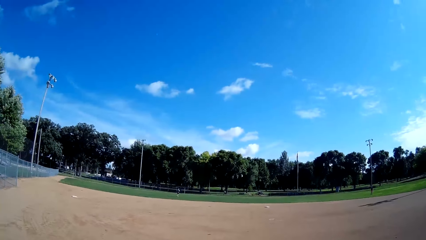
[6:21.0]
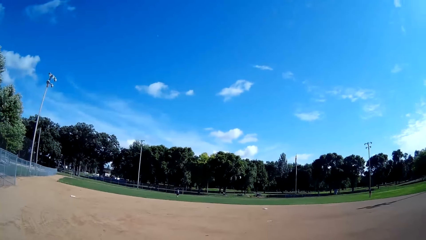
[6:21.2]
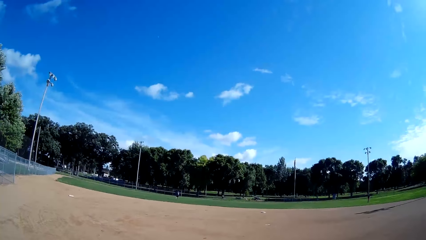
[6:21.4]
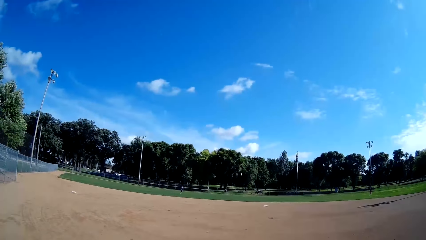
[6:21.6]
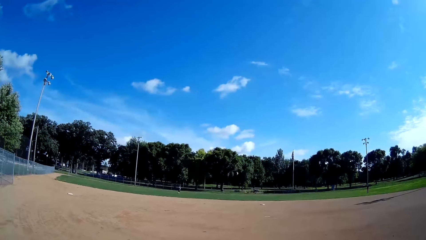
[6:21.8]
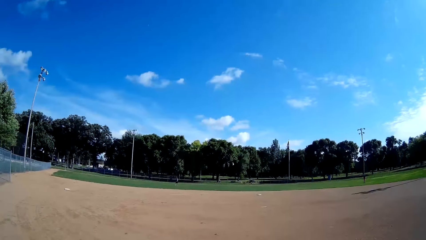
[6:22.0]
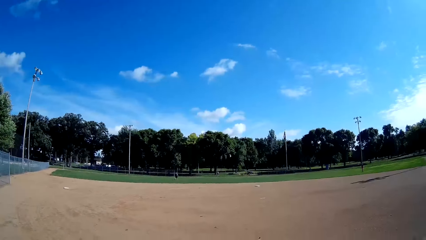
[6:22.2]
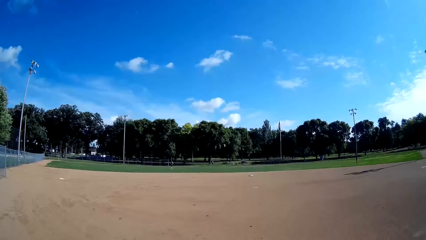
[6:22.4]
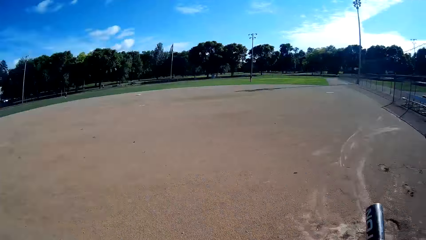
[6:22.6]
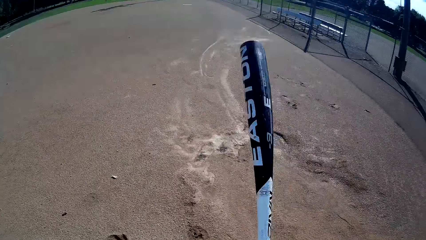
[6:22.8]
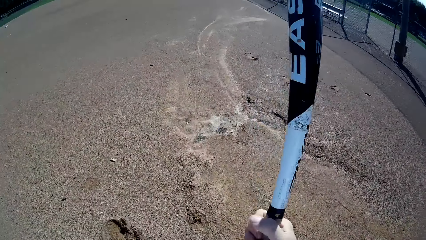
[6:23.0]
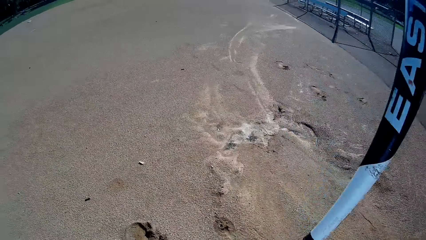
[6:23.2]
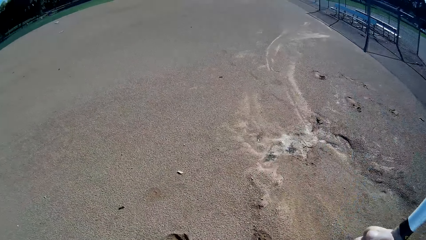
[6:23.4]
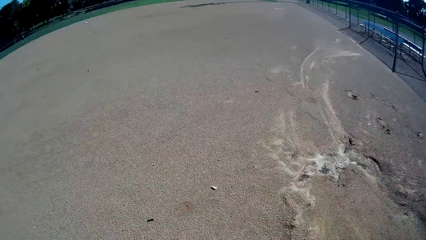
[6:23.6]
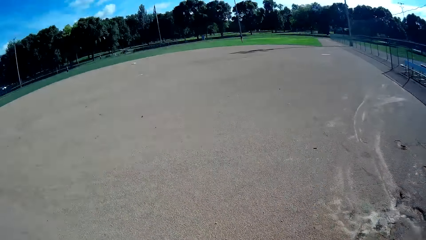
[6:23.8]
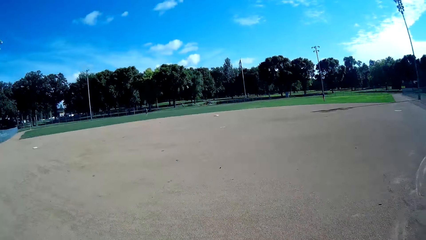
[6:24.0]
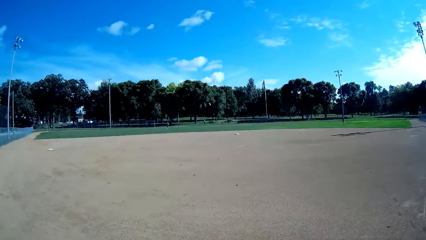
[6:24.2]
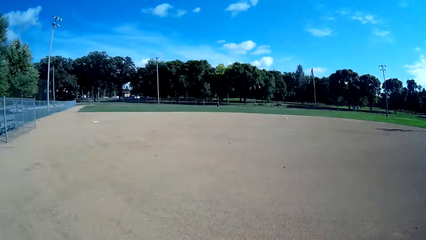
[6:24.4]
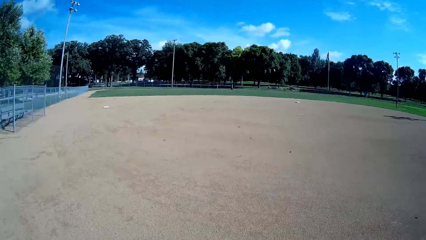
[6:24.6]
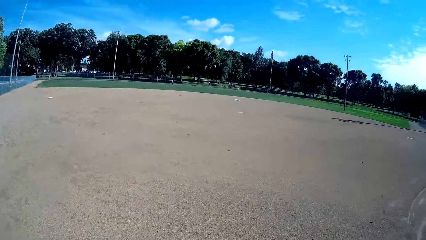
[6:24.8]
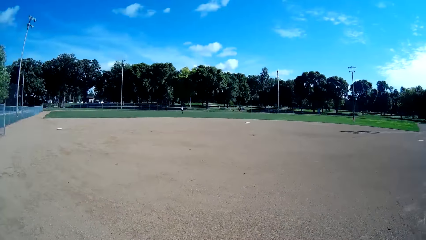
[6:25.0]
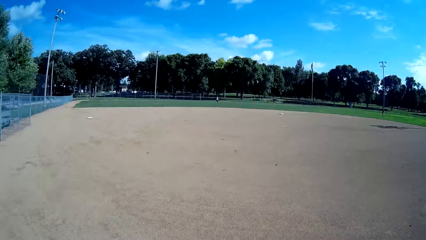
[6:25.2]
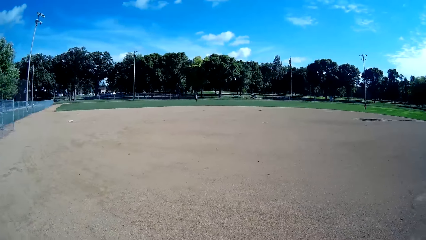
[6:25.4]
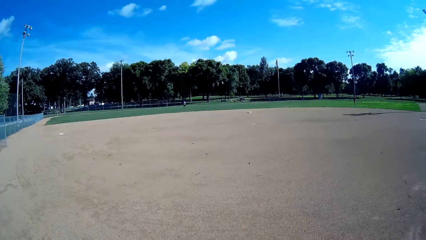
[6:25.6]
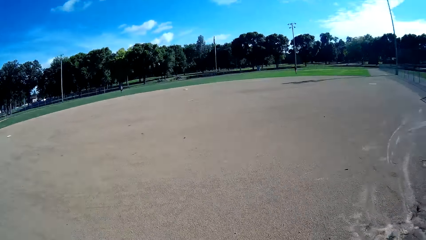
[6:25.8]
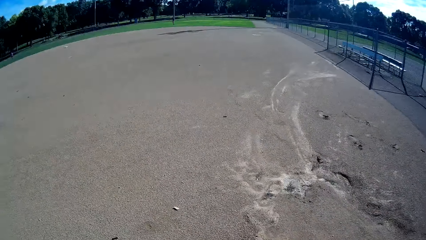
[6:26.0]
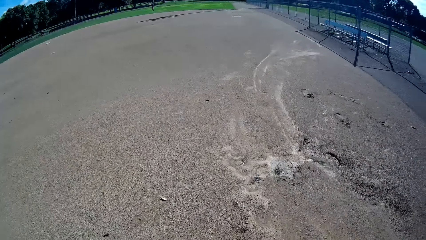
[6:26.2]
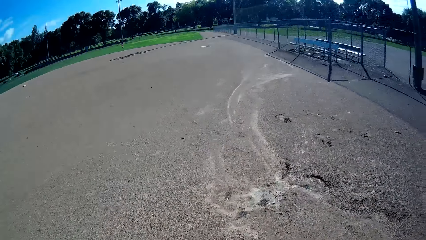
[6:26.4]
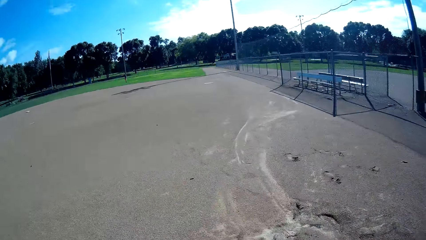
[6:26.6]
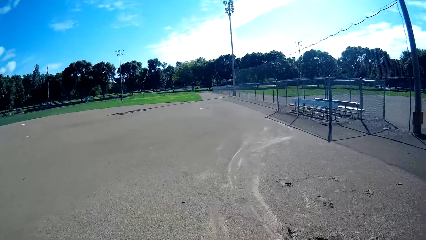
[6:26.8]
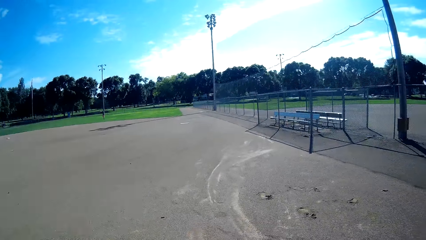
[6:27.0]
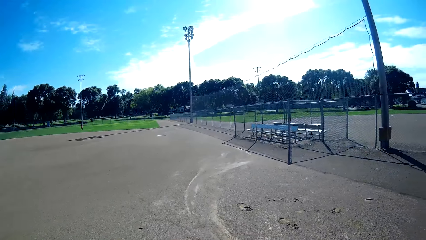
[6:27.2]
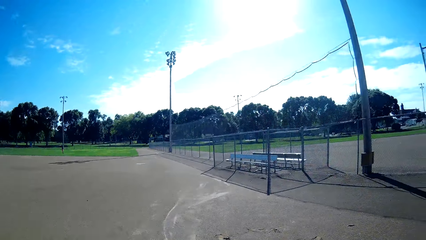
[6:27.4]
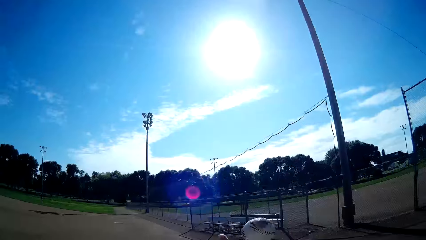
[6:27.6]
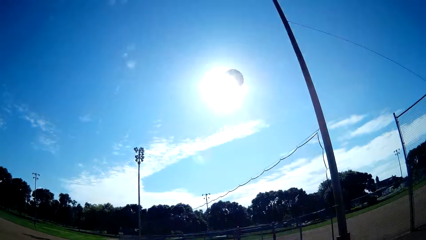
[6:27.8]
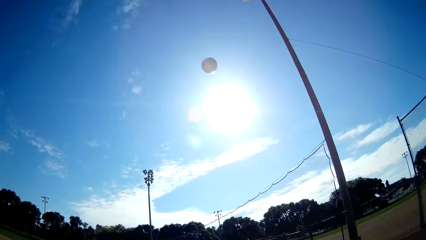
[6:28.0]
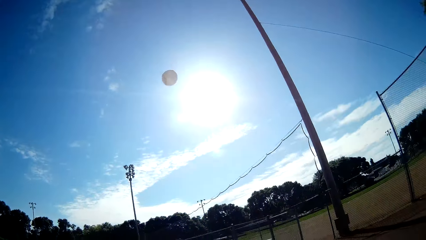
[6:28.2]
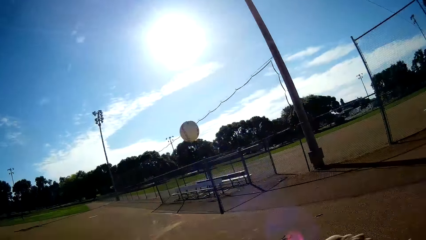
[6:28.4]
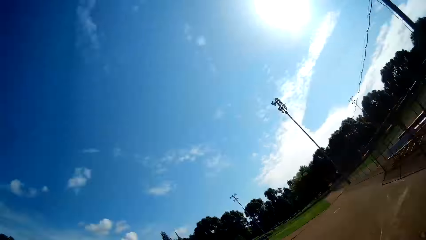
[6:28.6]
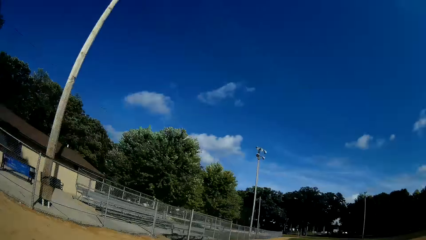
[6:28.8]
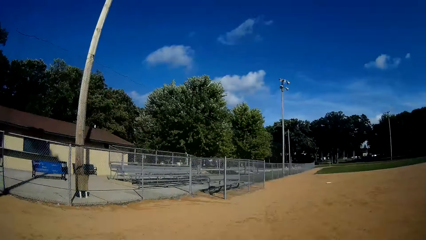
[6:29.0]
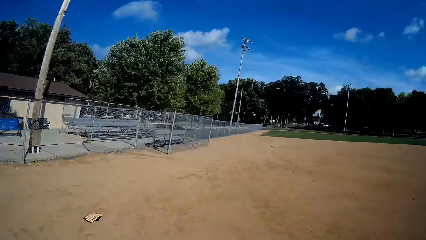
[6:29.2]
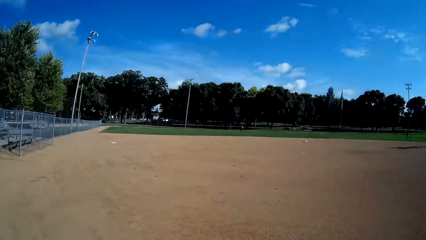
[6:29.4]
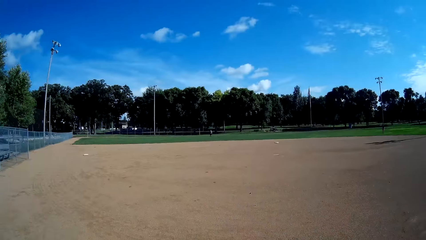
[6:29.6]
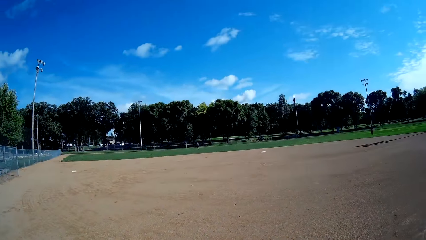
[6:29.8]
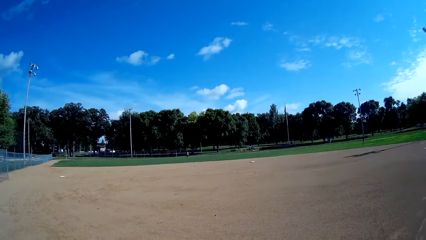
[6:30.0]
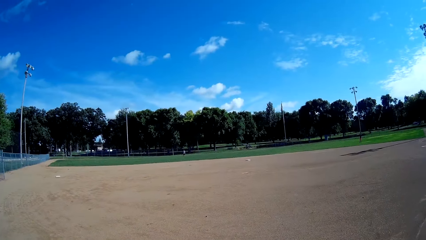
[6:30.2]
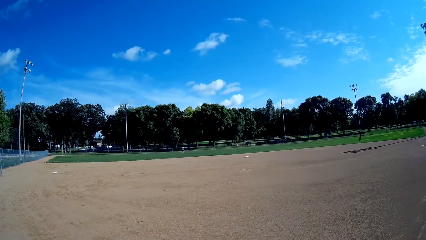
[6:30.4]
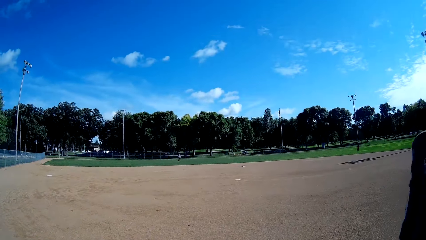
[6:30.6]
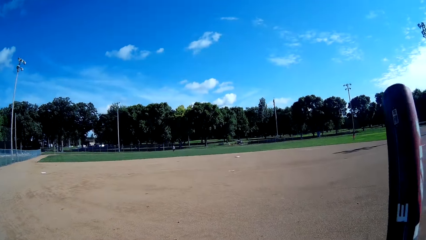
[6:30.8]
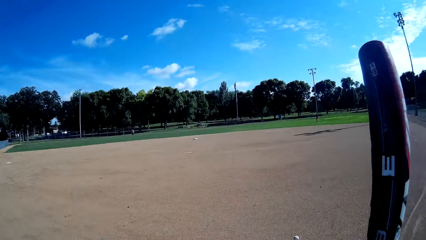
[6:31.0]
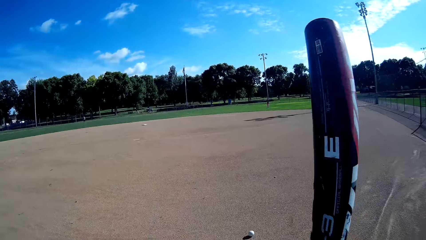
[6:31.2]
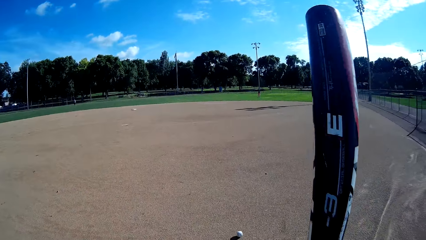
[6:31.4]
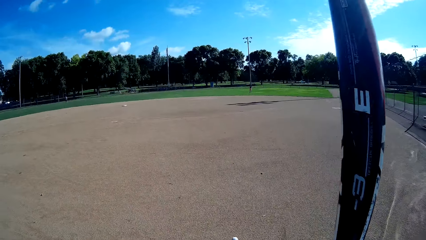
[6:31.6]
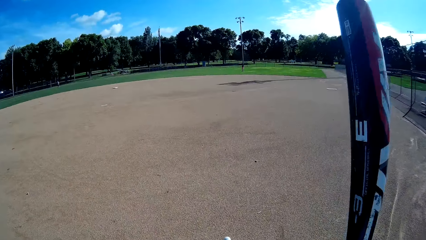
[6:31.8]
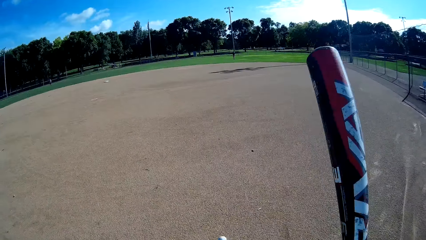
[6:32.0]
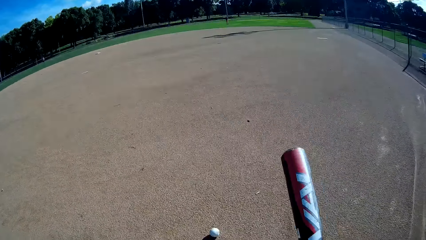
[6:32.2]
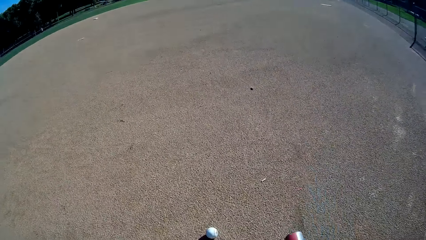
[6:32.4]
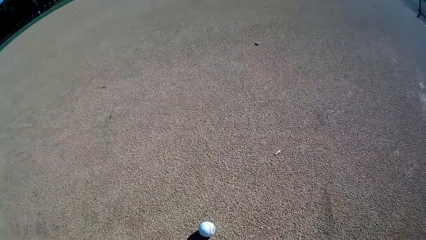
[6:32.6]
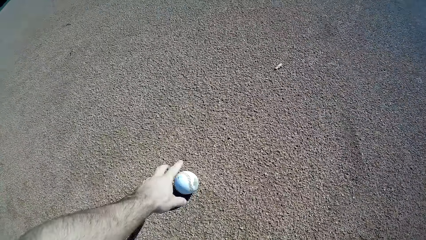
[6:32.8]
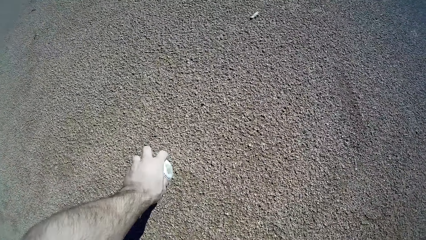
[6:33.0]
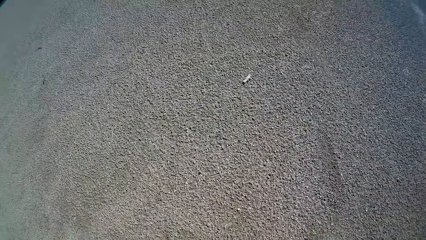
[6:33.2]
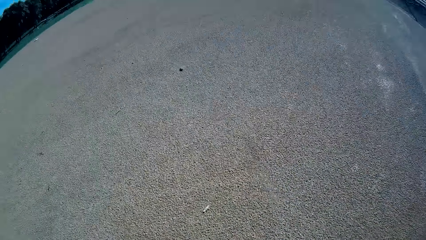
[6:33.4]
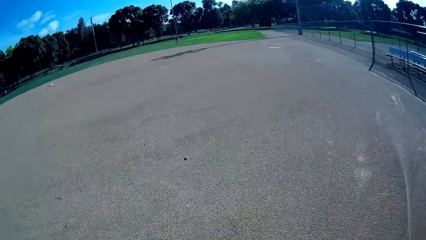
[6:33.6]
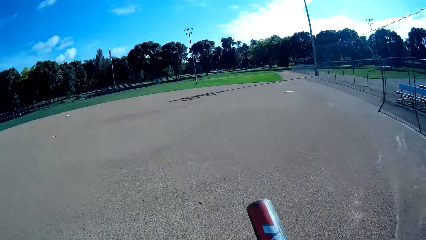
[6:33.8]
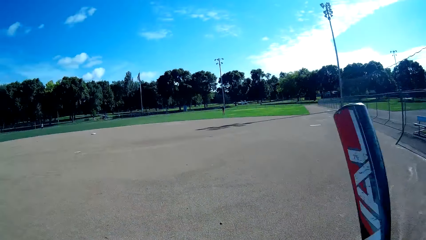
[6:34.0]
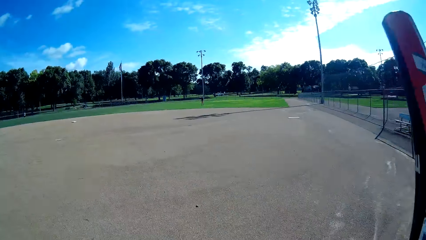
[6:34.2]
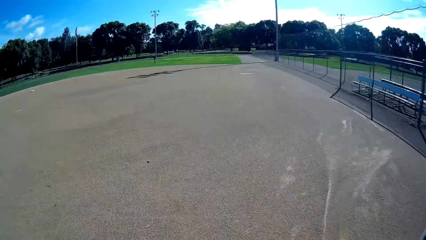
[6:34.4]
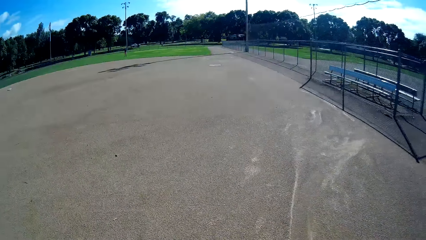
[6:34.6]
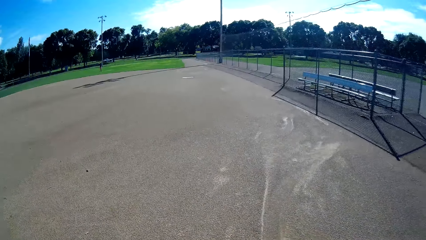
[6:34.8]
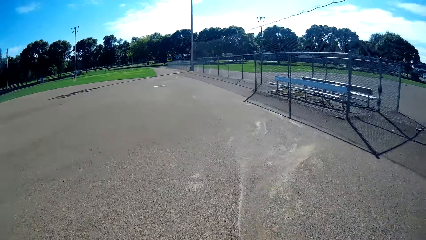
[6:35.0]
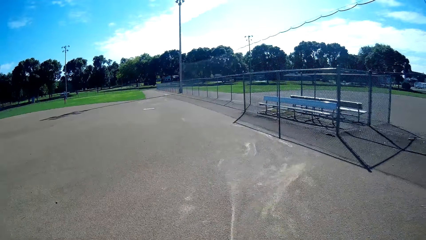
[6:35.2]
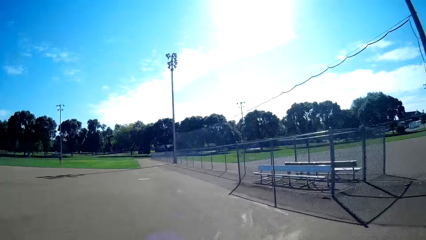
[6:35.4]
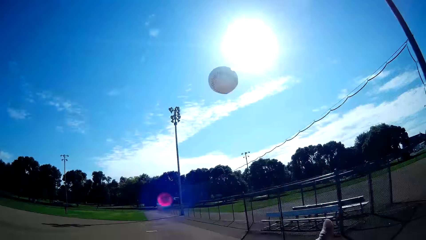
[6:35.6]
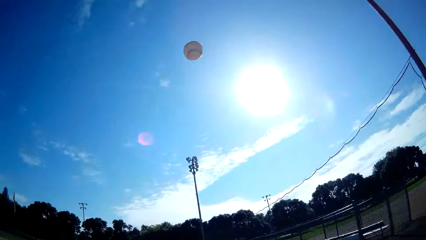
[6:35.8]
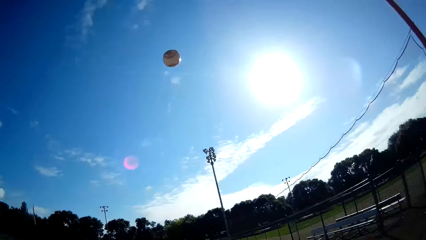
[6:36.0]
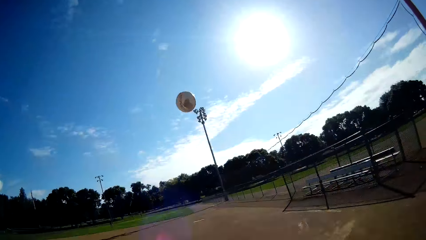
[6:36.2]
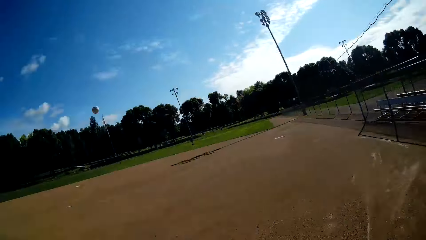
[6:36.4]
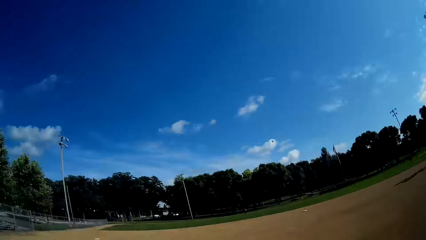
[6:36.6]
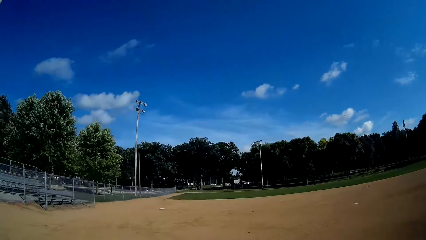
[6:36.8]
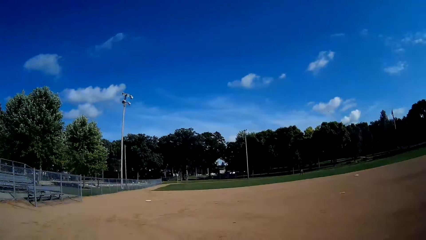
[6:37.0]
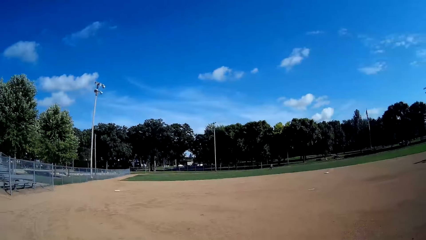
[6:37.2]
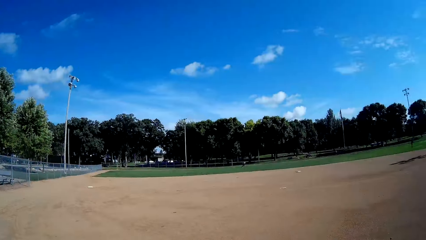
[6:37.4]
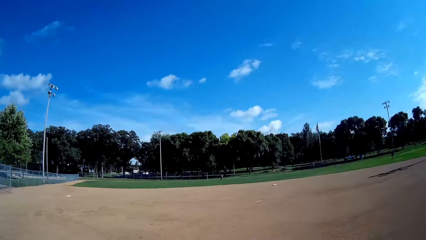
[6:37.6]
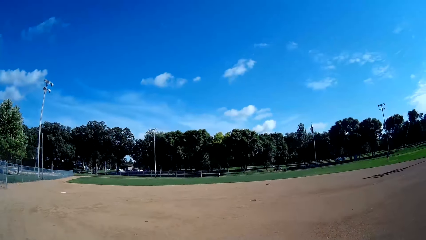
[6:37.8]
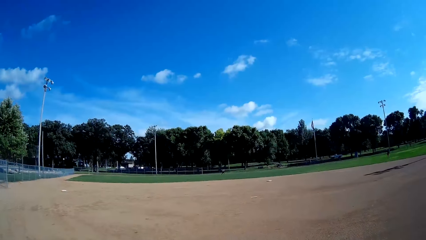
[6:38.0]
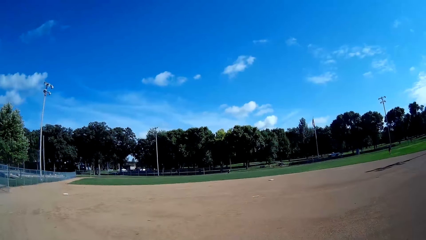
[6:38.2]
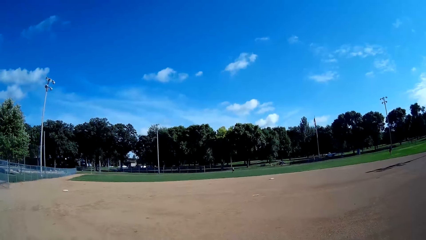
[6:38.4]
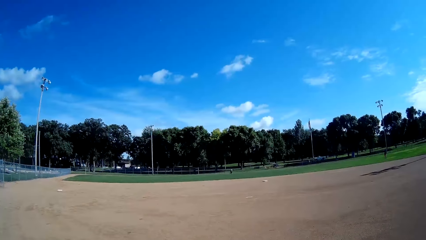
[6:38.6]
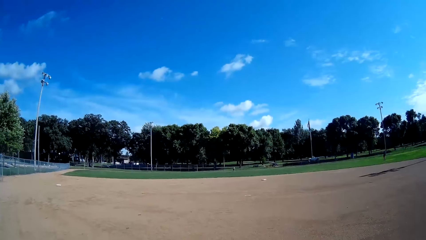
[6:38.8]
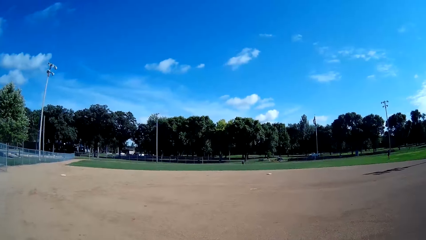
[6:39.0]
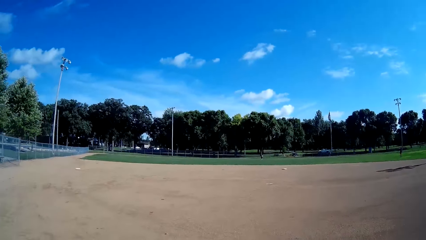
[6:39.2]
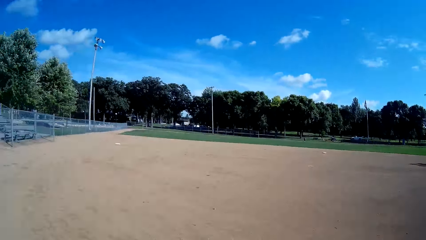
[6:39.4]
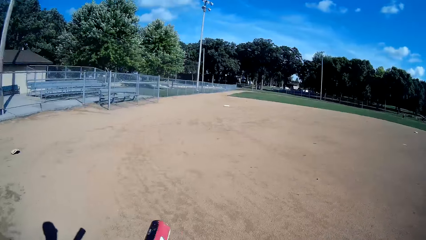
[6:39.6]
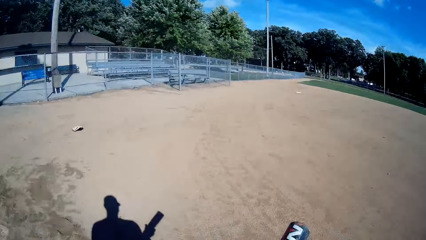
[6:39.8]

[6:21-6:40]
The camera wearer holds the baseball bat. They throw the baseball into the air. They hit the ball with the baseball bat. They hold the baseball bat. They pick up a baseball from the ground. They throw the ball into the air. They hit the ball with the baseball bat. They stand on the baseball field.
